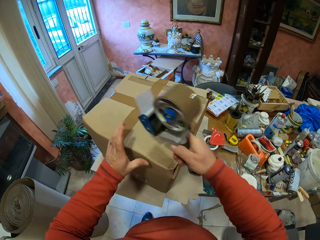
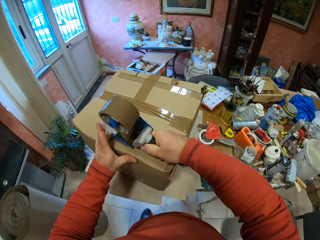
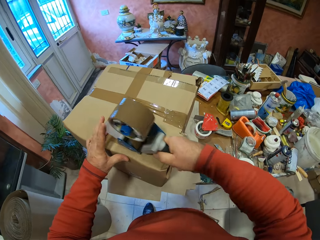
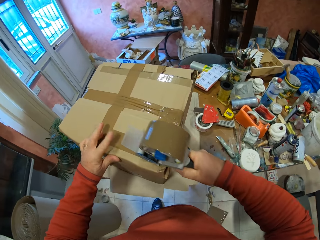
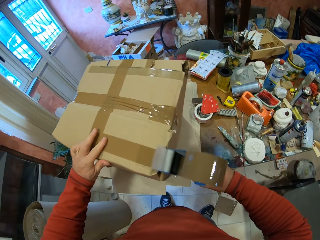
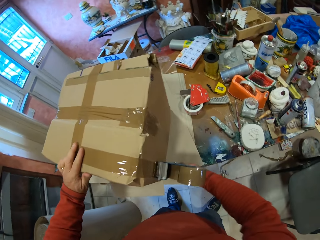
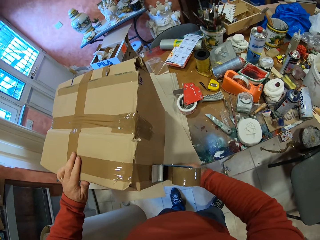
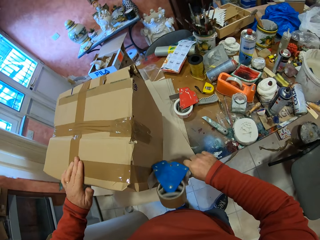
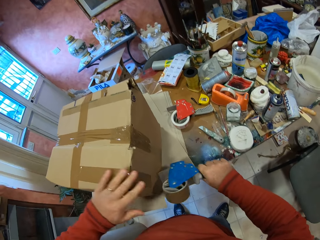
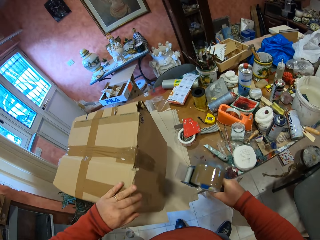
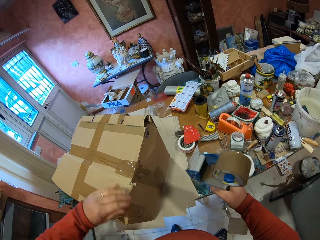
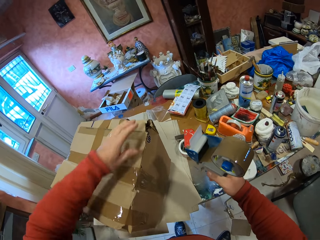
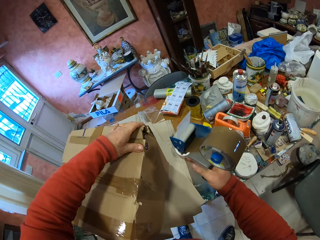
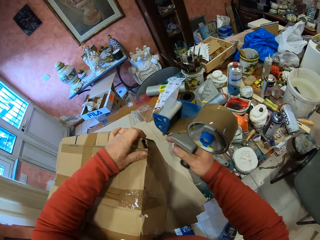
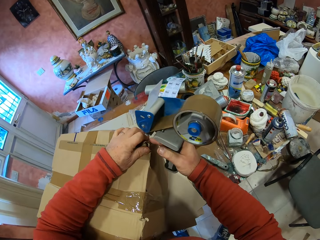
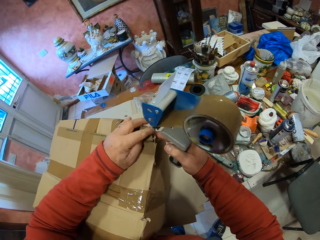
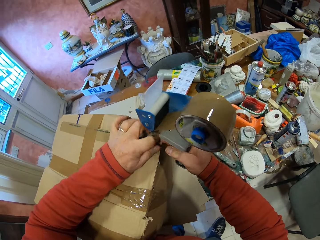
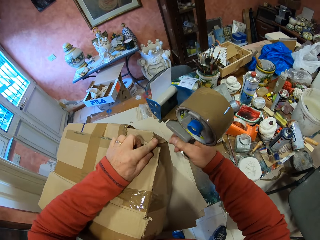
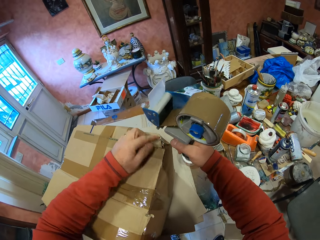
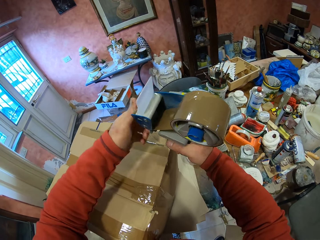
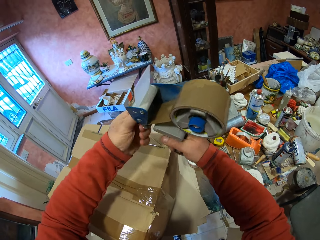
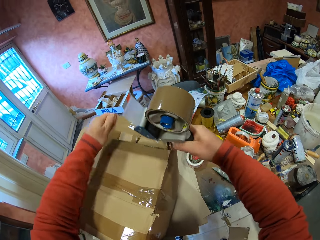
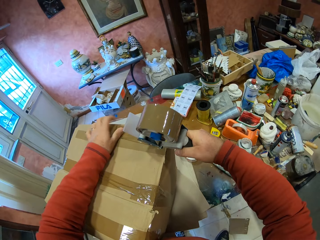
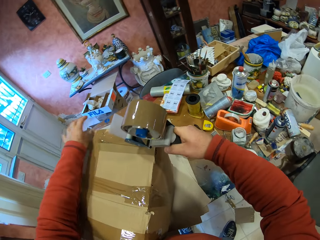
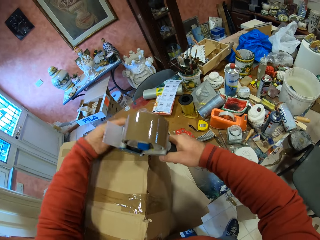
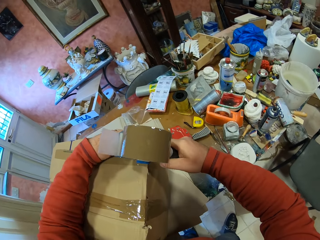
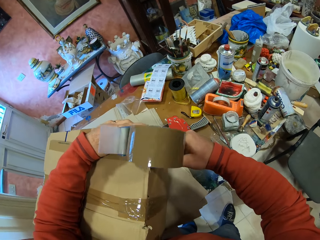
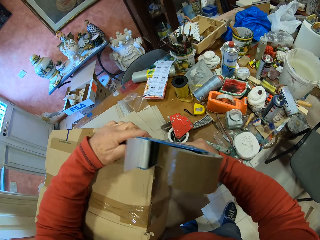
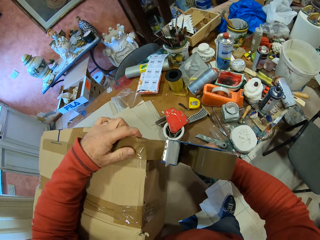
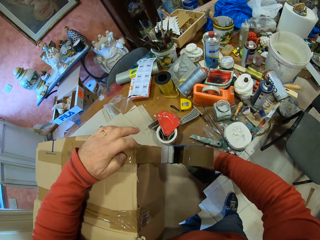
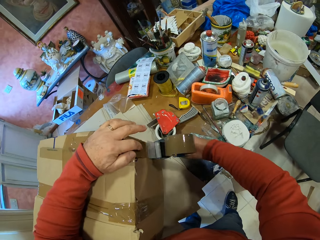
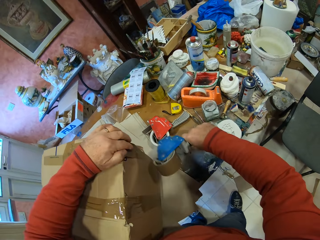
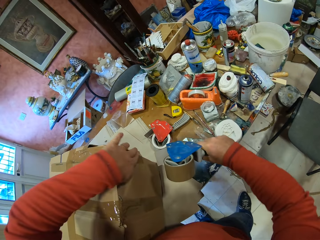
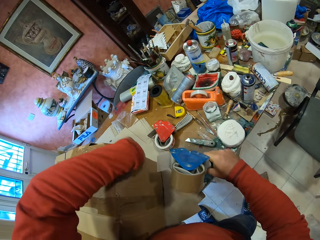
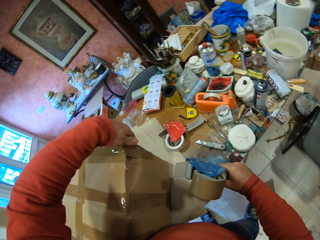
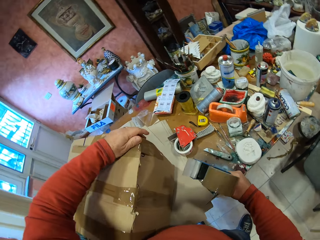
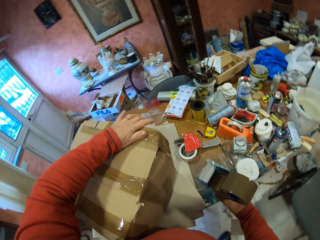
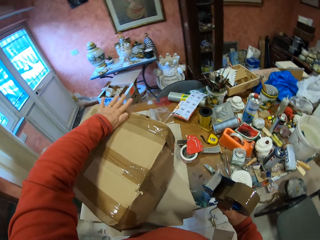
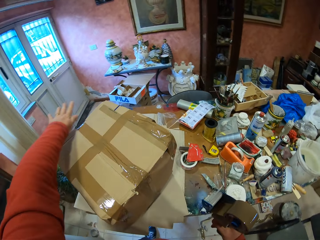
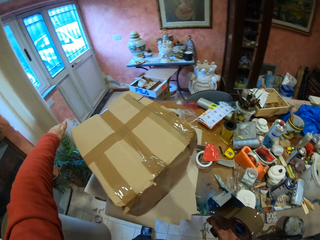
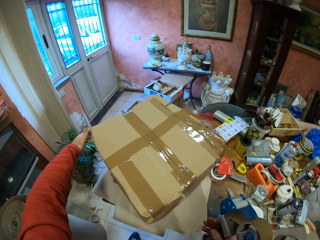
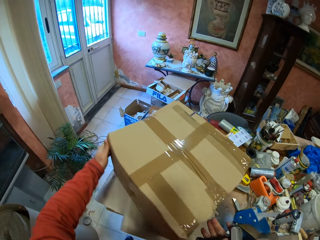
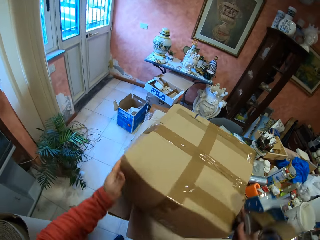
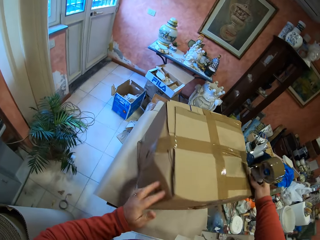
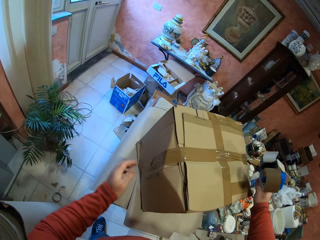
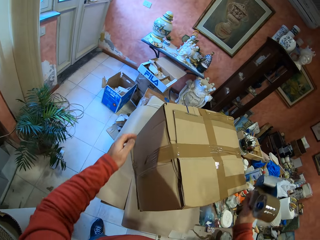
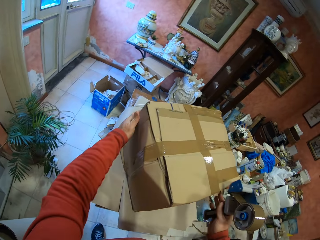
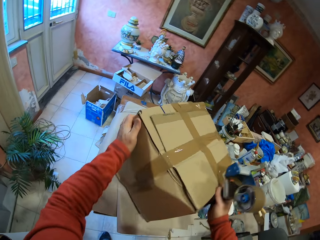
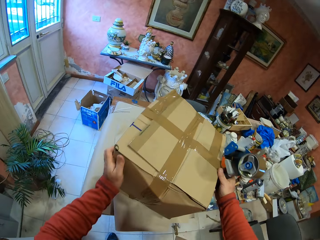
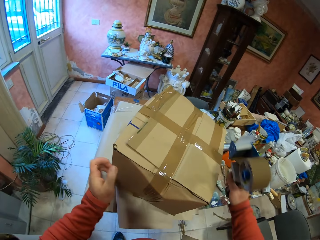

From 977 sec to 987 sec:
The camera wearer puts the tape on the carton box.

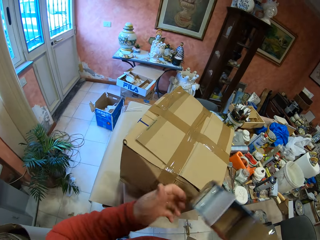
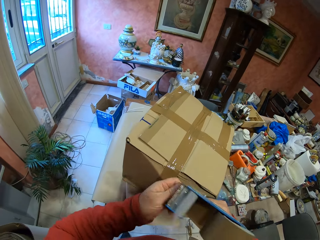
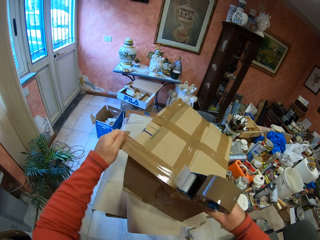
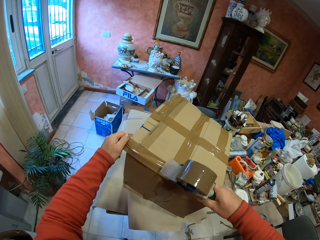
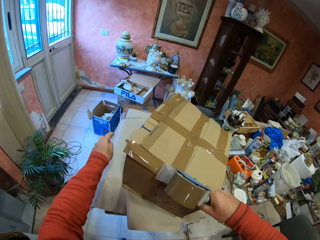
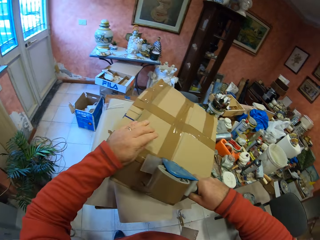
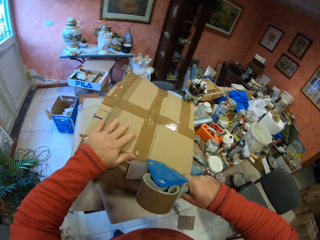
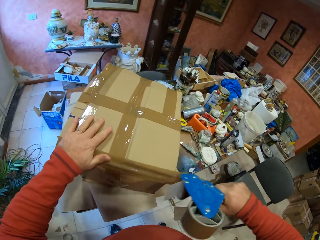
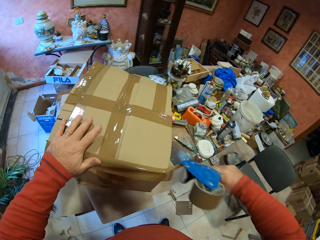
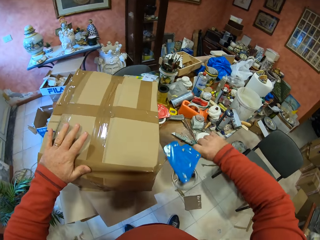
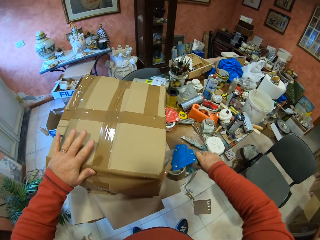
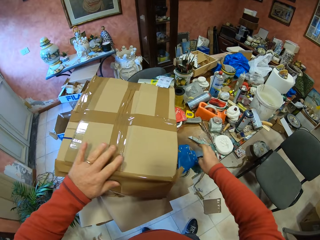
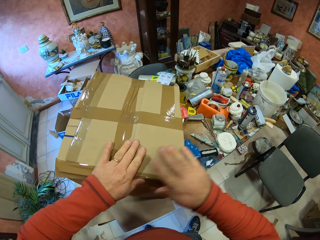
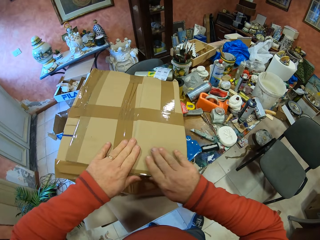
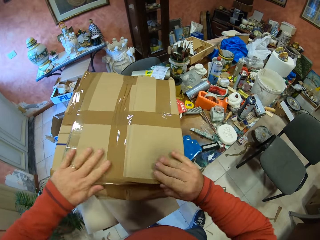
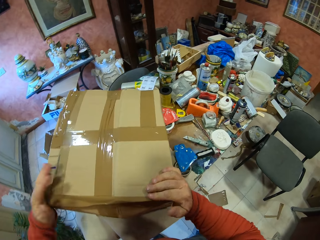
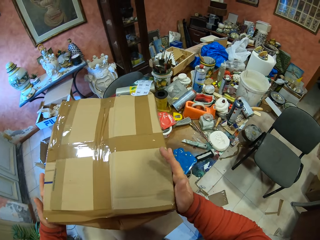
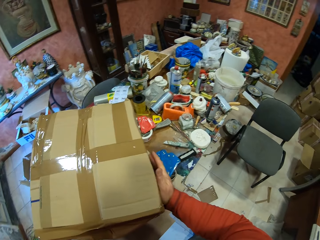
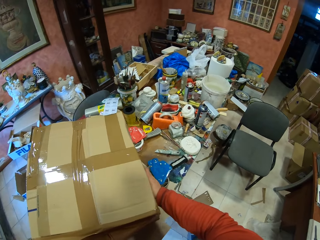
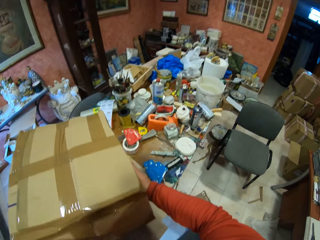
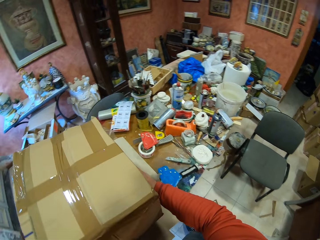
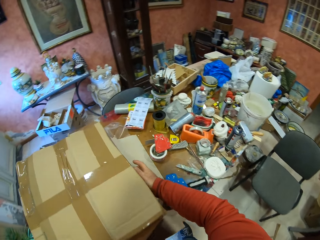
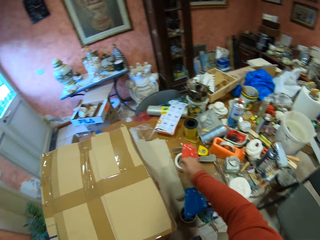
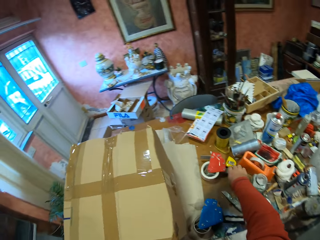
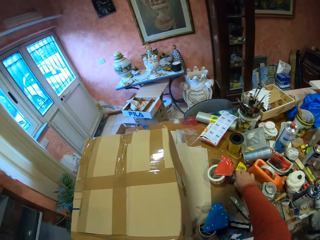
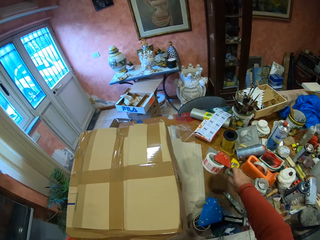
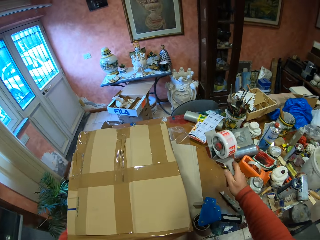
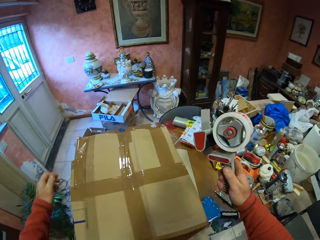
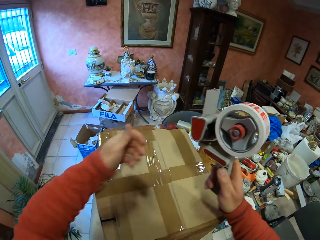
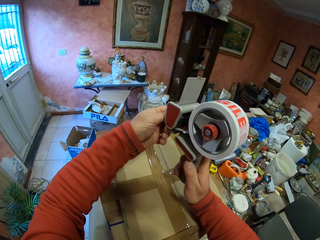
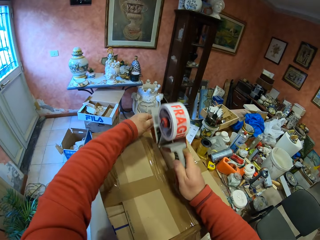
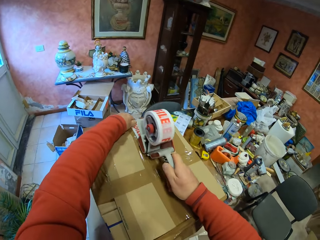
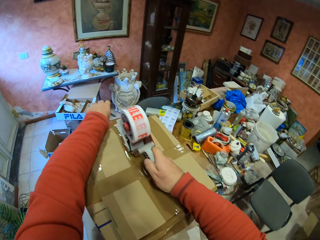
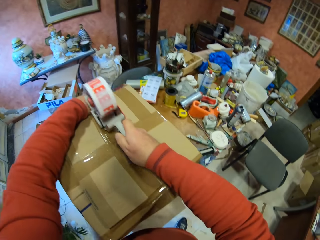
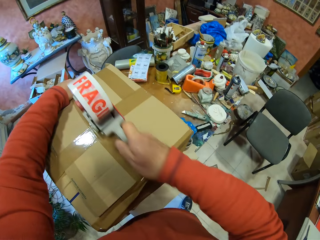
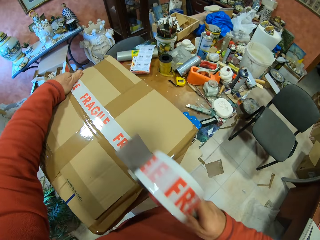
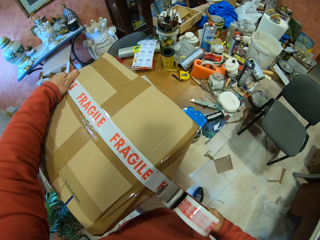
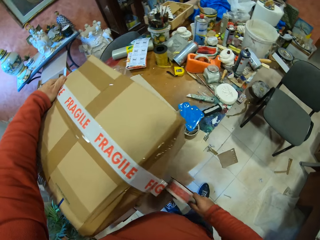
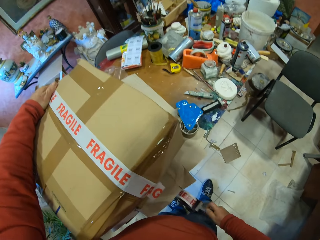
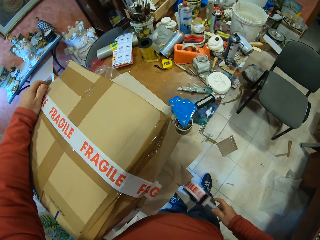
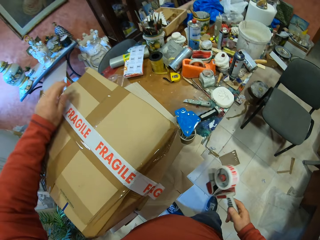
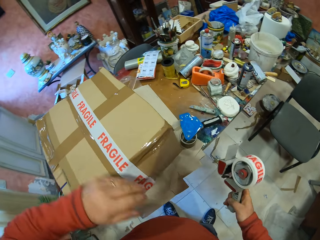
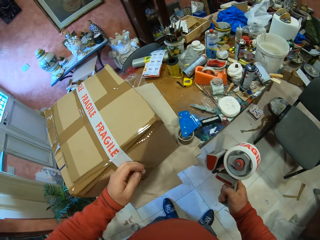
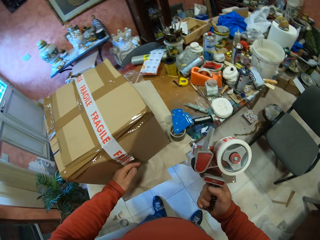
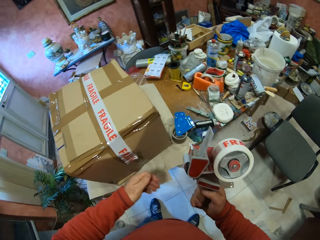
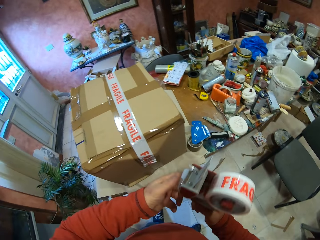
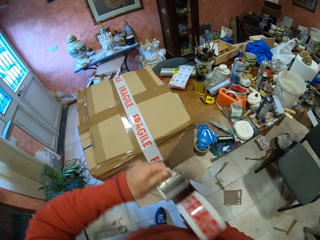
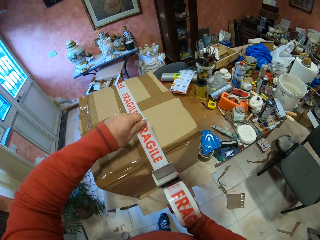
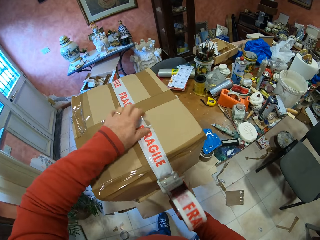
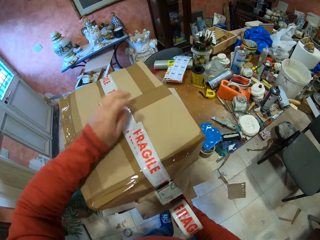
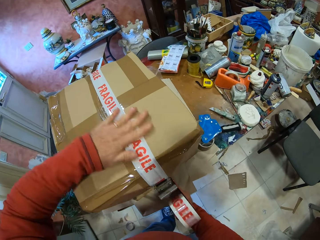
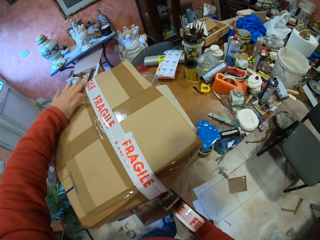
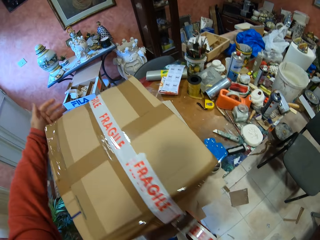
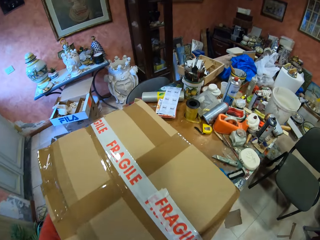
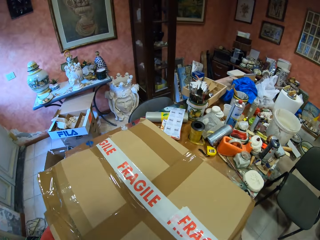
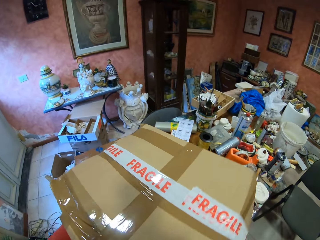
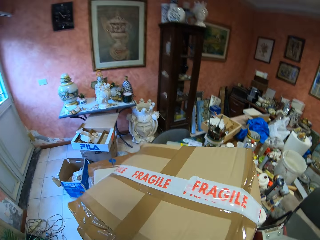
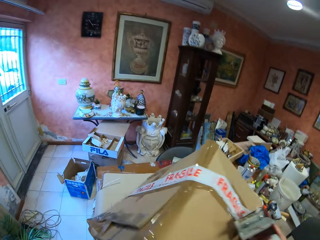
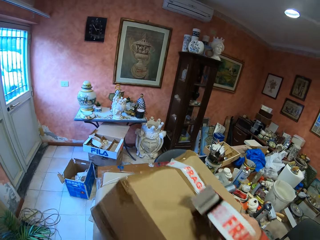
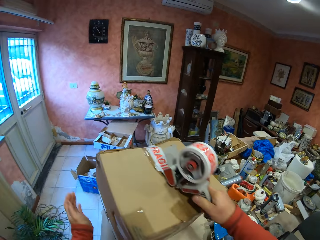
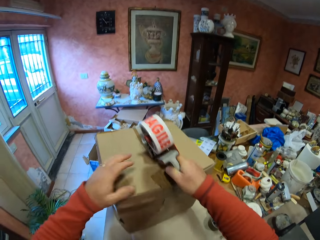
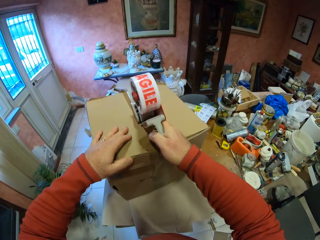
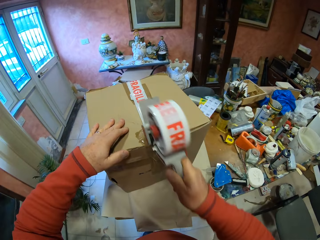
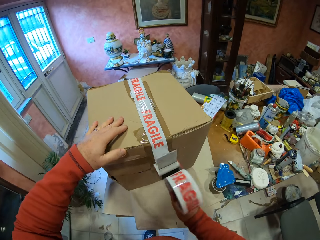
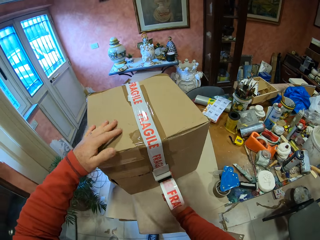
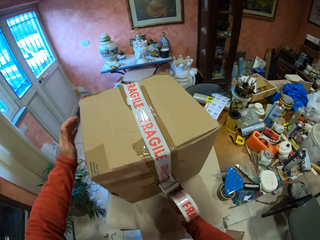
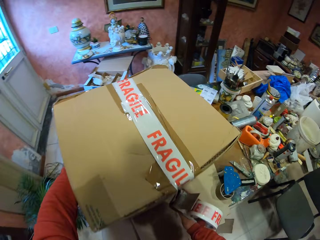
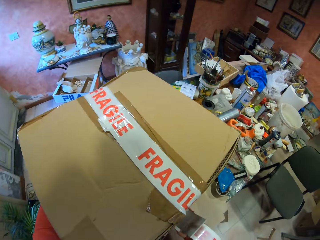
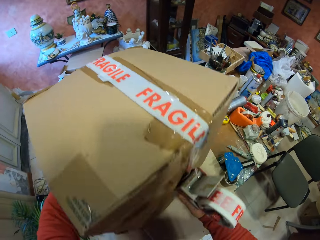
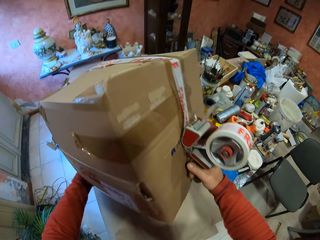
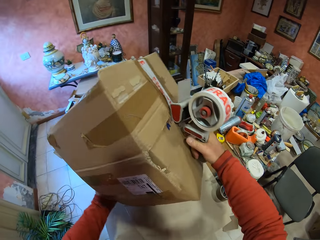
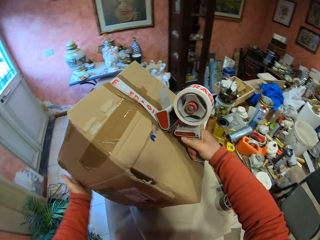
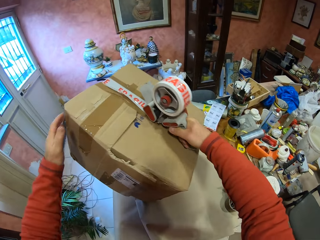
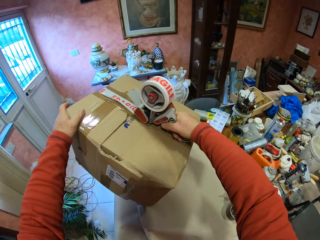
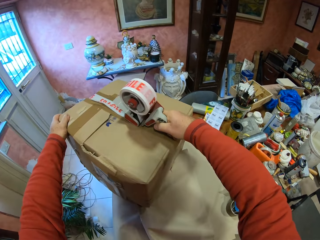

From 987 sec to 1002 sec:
The camera wearer places the handheld tape dispenser on the table. They touch the tape on the carton box. They push the carton box on the table. They pick up the handheld tape dispenser on the table. They put the tape on the carton box.
